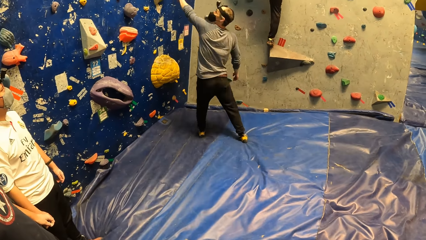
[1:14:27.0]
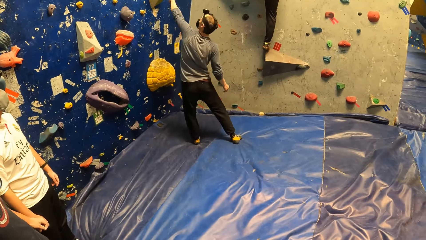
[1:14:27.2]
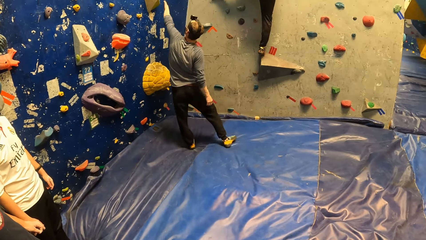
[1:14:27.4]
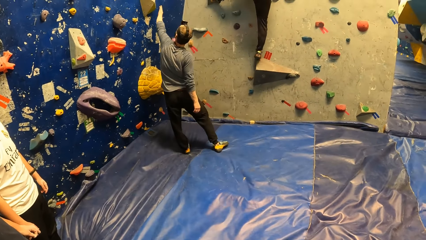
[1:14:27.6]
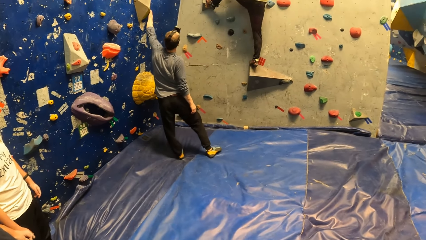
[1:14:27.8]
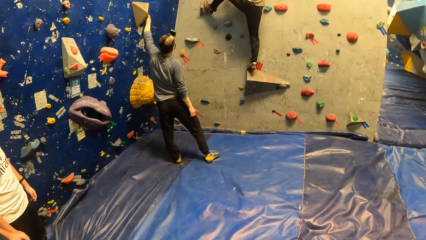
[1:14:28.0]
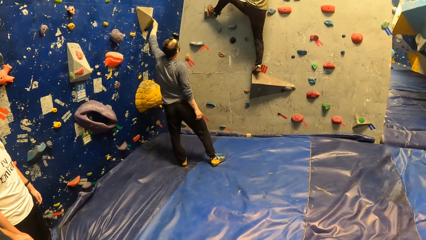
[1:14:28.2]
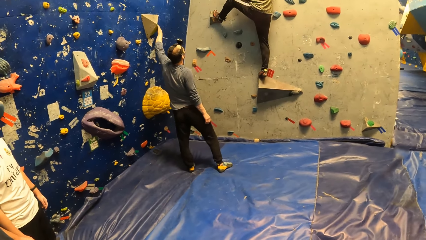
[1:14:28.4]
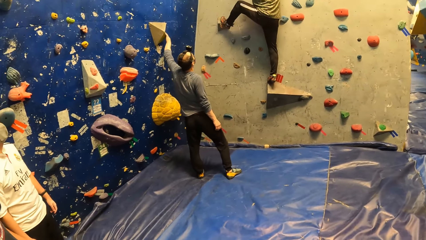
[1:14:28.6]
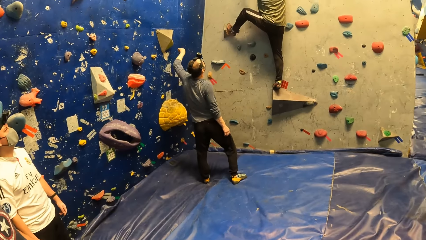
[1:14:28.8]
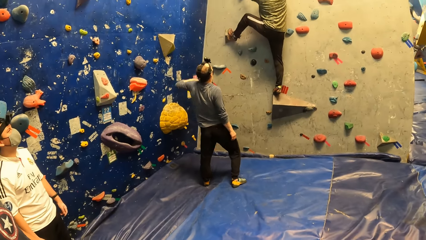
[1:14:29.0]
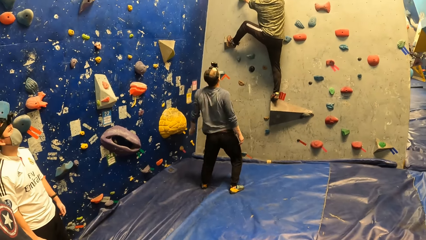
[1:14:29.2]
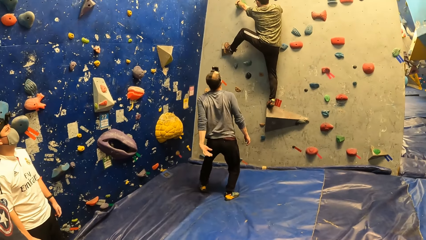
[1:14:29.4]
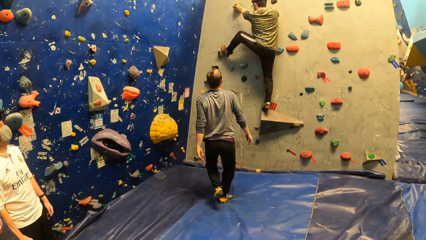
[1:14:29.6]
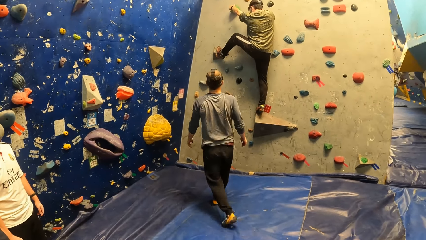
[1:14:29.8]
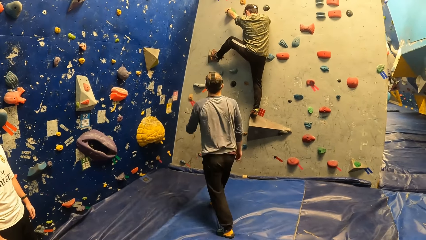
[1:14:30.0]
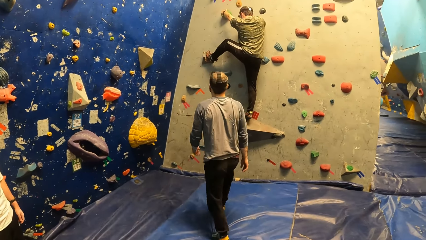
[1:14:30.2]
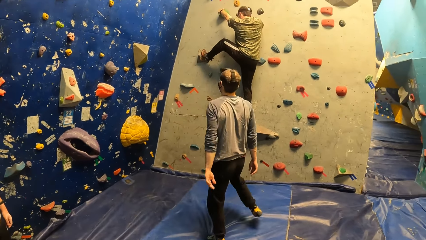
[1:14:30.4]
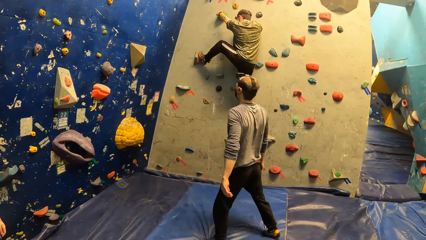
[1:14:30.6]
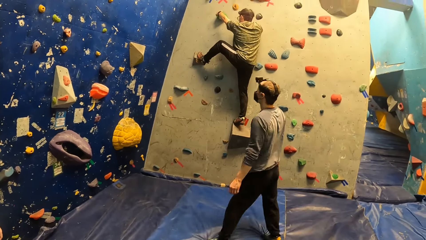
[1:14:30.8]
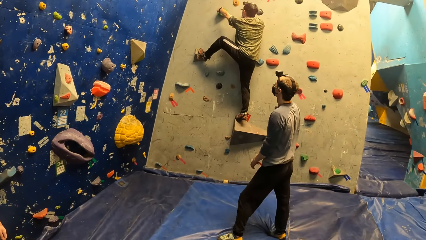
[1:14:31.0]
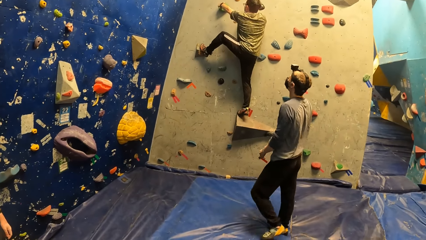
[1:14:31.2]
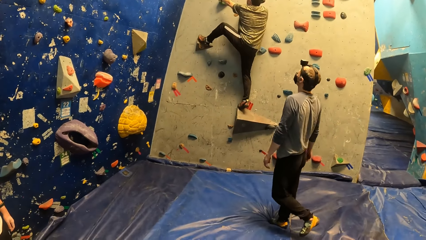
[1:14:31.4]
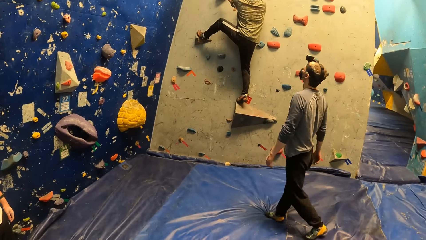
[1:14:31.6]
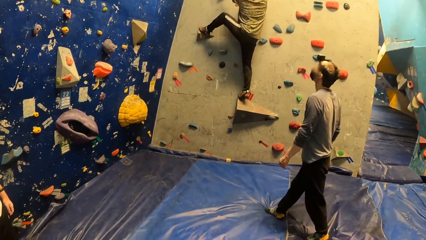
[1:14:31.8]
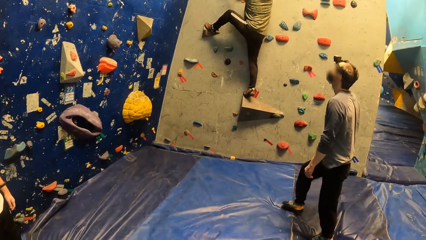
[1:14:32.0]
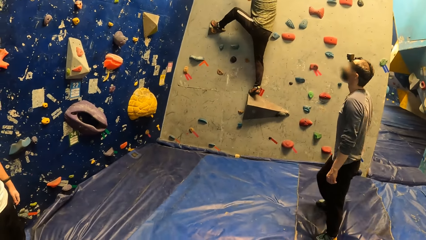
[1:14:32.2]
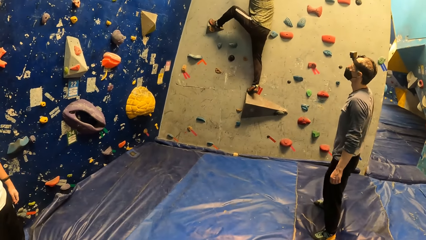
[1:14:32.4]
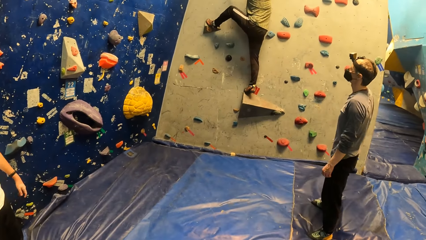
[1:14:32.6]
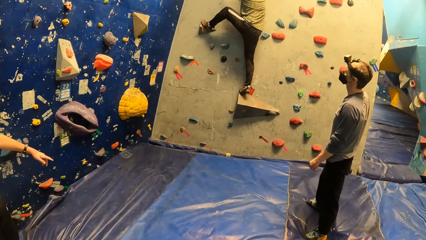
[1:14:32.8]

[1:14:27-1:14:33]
The man touches a rock on the rock wall with his left hand.

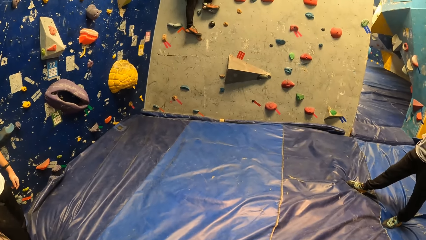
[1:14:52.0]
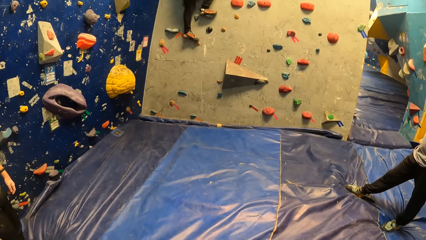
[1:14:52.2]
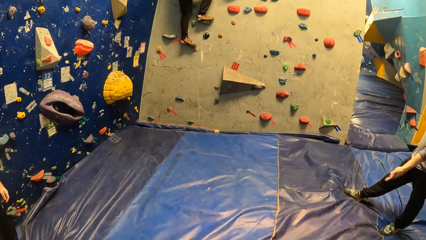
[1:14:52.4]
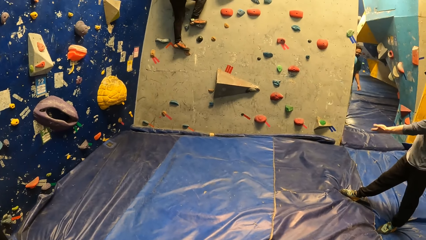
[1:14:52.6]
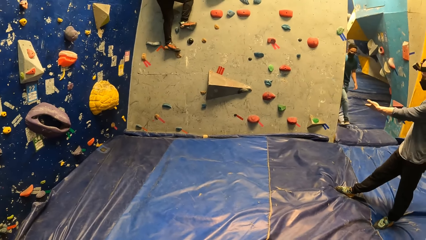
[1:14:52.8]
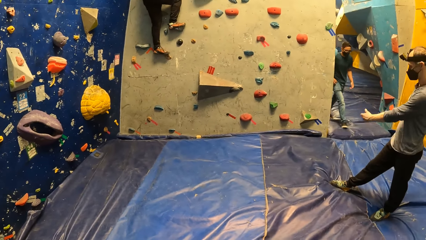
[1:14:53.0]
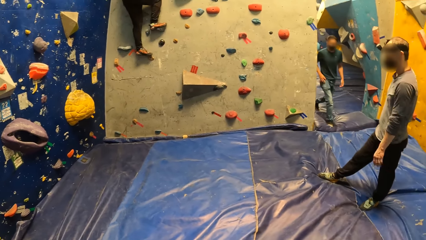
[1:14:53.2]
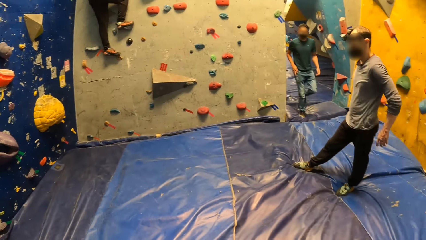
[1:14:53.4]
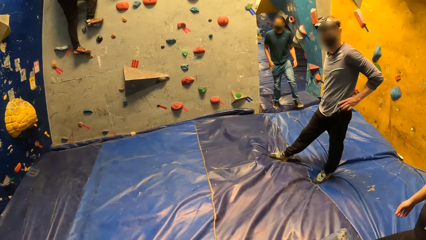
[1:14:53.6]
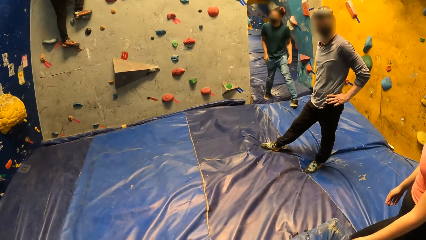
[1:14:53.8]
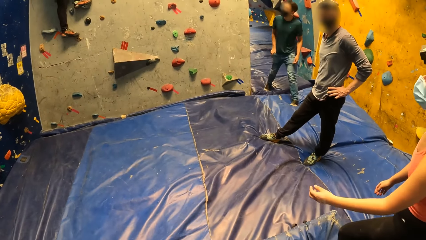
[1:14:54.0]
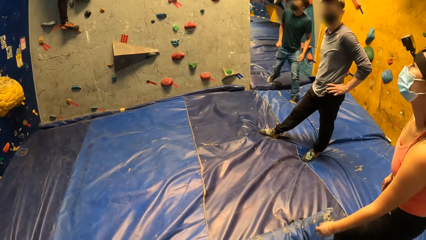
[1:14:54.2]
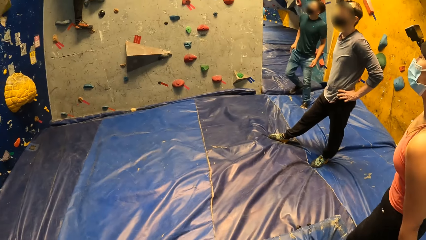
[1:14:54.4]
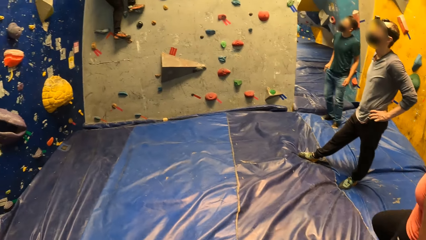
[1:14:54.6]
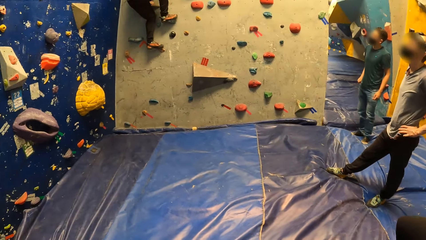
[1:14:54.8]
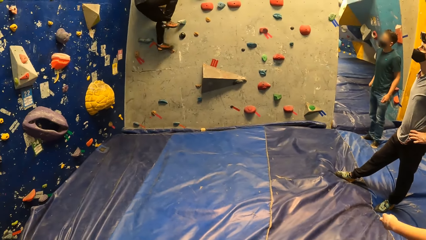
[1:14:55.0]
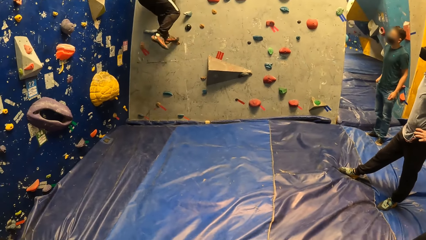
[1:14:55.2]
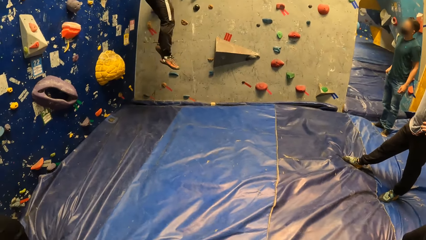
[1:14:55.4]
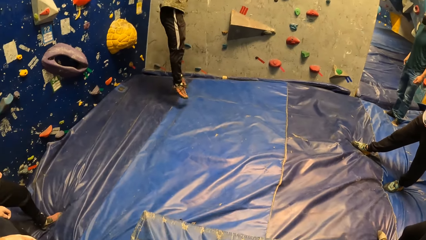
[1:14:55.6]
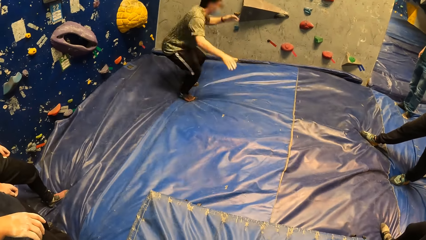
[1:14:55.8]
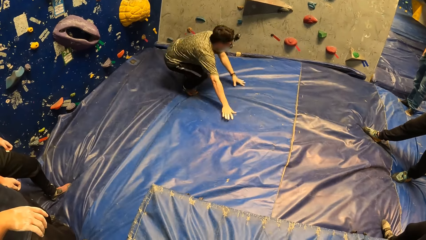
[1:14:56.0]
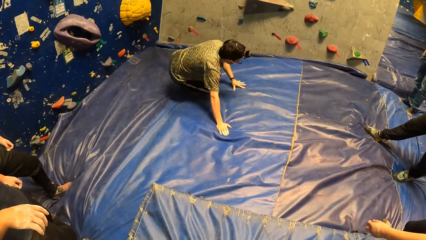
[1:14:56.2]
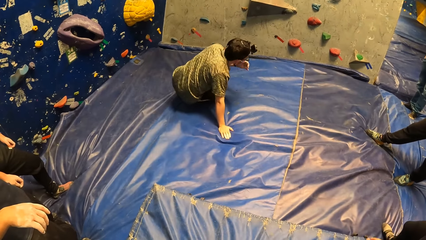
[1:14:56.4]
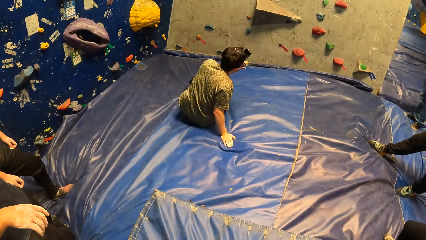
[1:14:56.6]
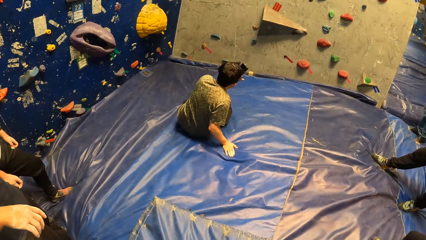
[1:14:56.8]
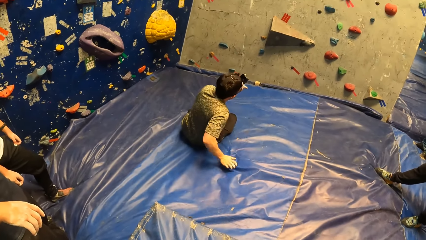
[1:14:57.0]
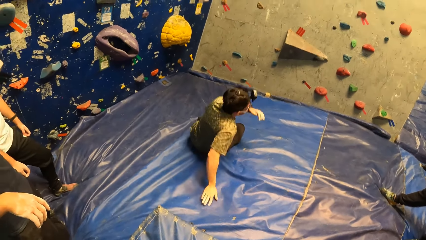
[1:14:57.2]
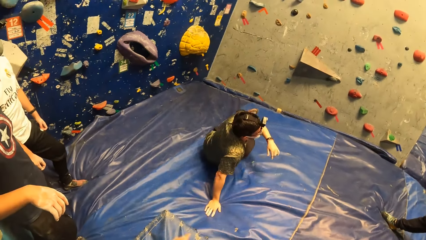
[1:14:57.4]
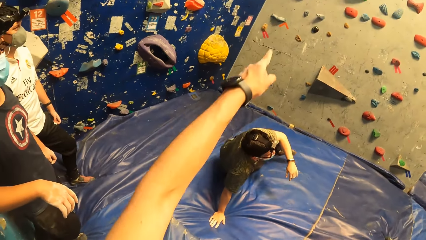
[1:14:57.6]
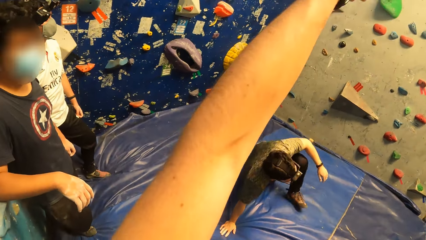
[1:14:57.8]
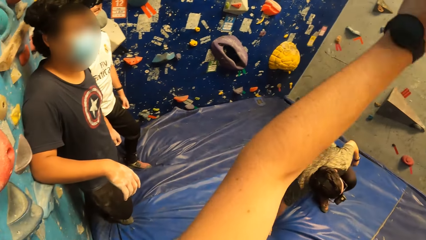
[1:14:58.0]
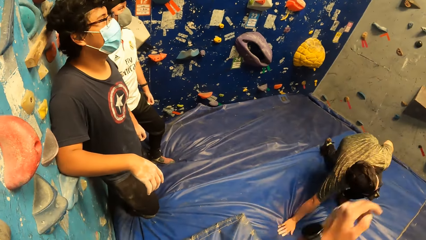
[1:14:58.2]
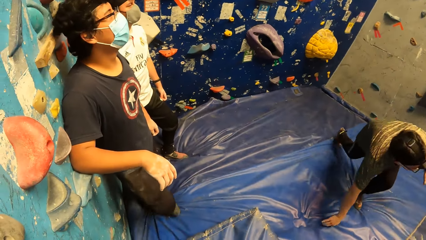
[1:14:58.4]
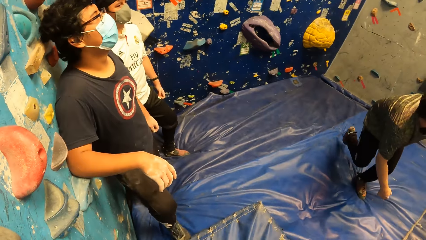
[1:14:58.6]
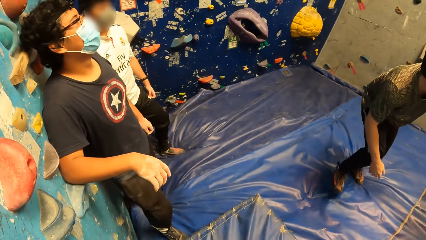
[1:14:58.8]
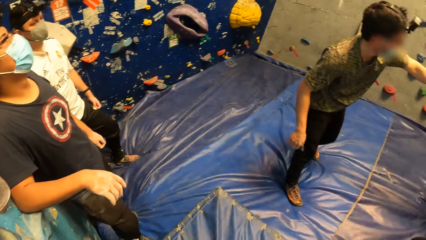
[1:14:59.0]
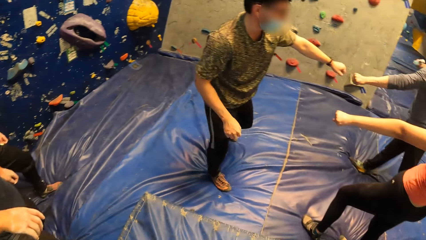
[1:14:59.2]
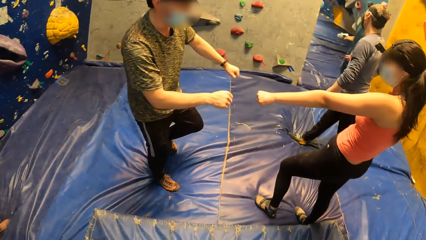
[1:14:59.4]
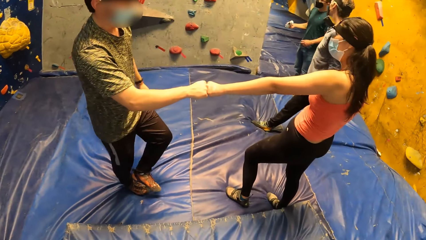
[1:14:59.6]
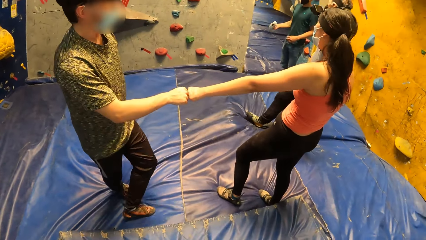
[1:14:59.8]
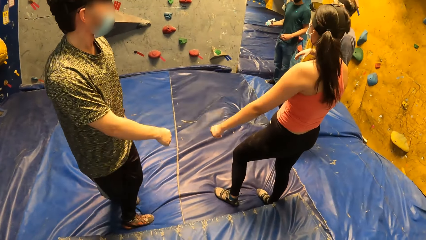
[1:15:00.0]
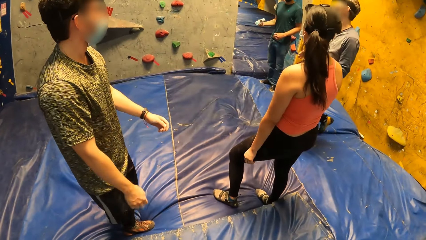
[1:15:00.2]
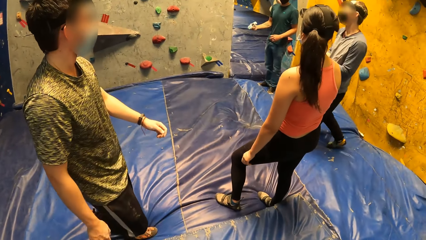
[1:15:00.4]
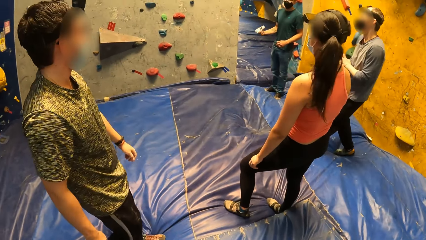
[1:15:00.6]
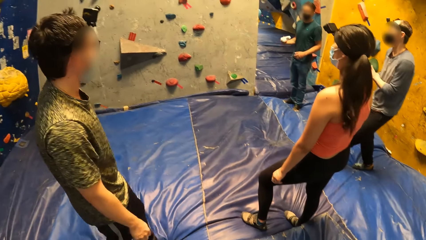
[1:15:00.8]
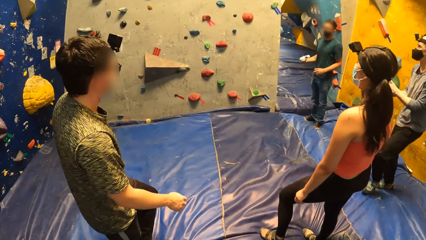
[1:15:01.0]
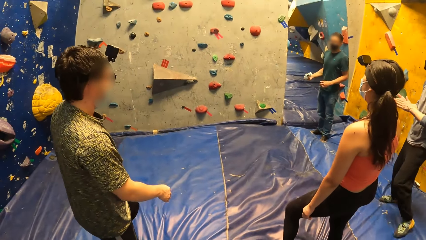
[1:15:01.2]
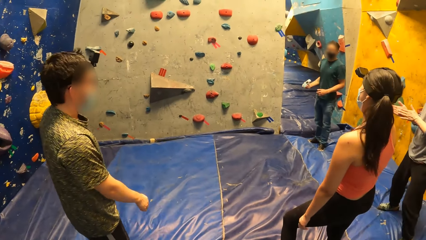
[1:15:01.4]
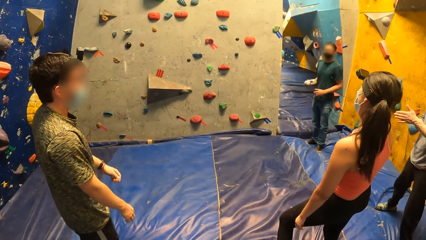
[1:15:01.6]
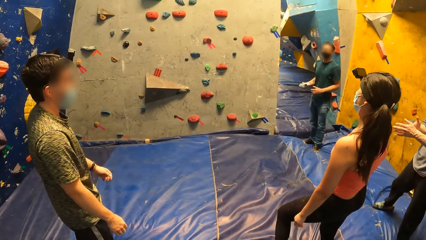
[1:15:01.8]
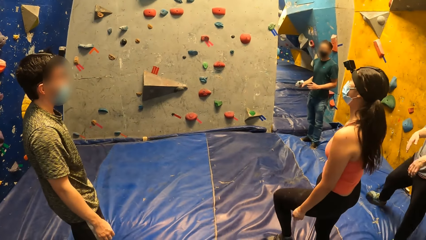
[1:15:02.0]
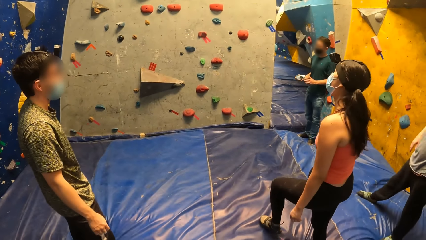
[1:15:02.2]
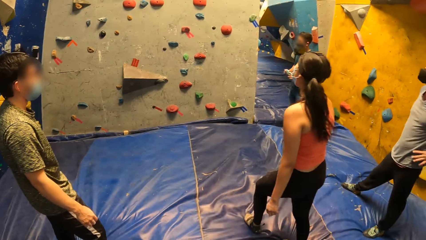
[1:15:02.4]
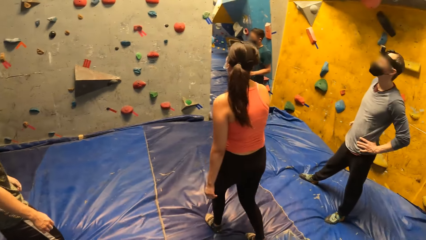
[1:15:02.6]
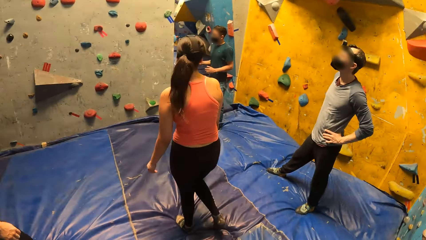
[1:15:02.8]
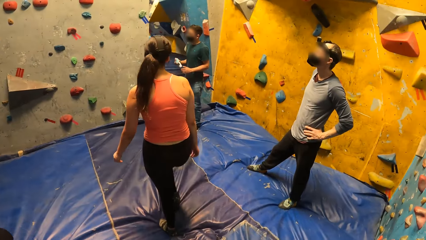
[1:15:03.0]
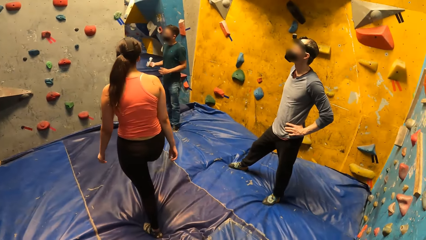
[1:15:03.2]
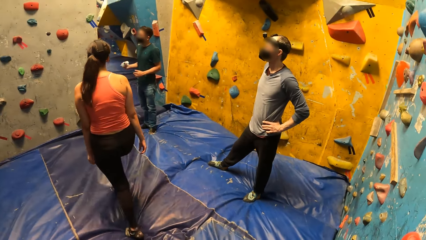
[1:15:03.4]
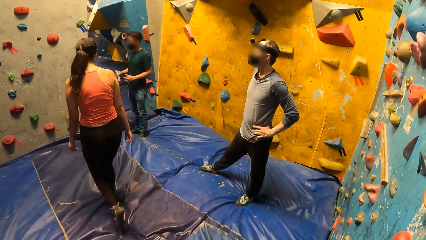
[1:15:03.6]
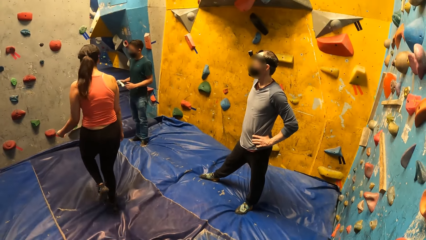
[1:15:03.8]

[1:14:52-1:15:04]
The camera wearer looks at other sportspersons. The man falls from the rock wall. The man jumps down the wall. The camera wearer looks at the man. He points at the rock wall with his left hand. The man bumps a fist with another man with his left hand. Another man shakes a can with his right hand. The first man bumps a fist with a woman with his right hand. The camera wearer looks at other sportspersons.
